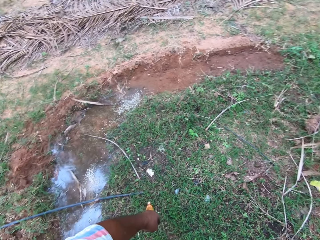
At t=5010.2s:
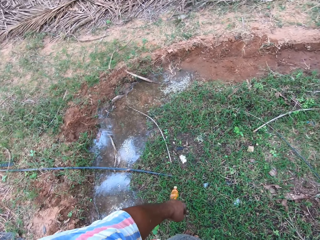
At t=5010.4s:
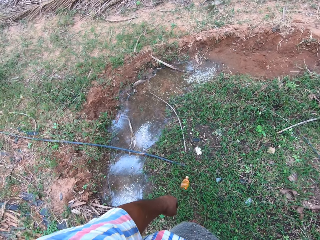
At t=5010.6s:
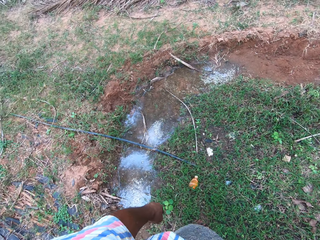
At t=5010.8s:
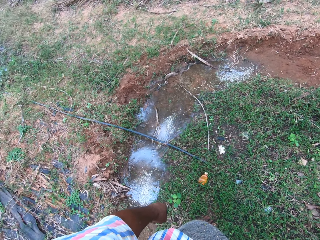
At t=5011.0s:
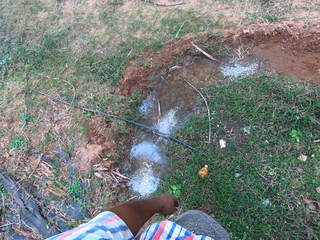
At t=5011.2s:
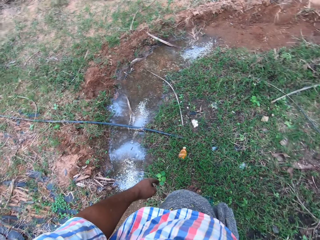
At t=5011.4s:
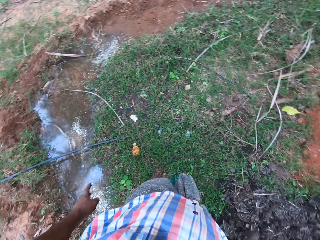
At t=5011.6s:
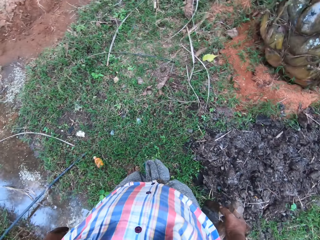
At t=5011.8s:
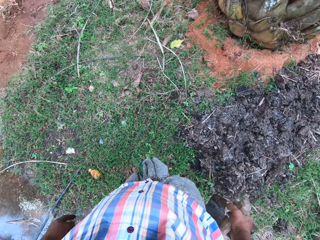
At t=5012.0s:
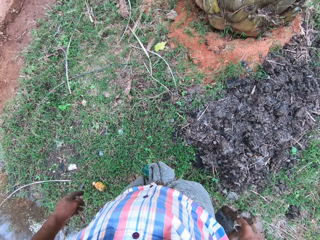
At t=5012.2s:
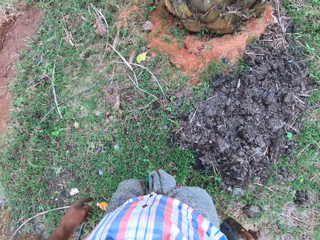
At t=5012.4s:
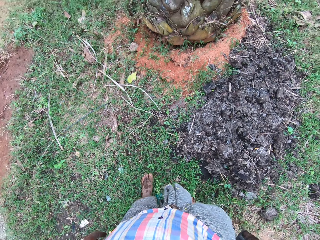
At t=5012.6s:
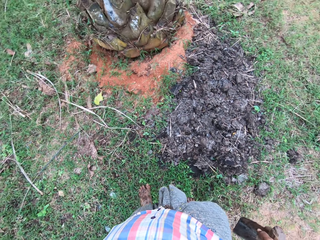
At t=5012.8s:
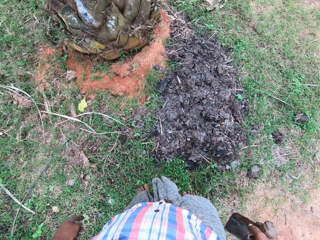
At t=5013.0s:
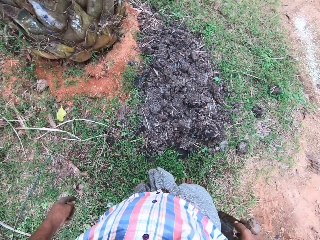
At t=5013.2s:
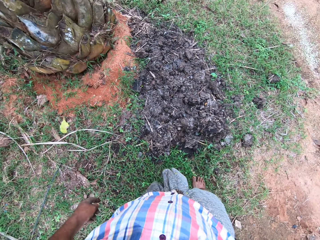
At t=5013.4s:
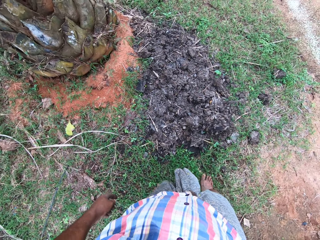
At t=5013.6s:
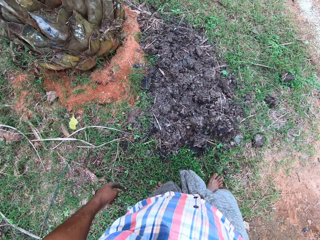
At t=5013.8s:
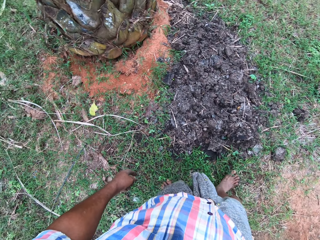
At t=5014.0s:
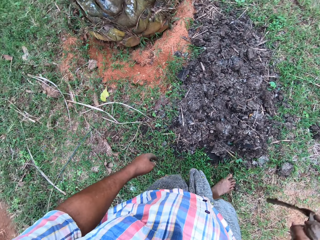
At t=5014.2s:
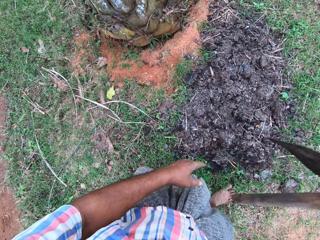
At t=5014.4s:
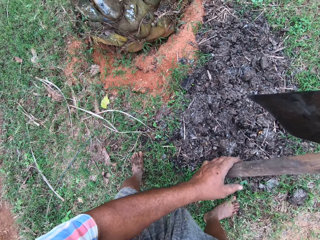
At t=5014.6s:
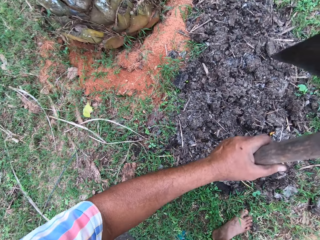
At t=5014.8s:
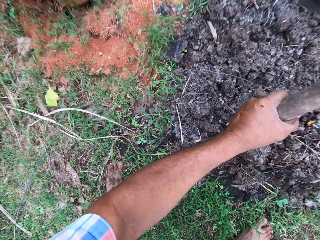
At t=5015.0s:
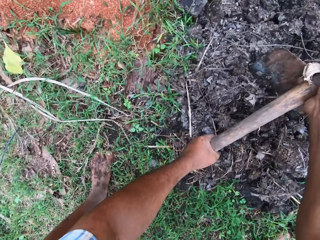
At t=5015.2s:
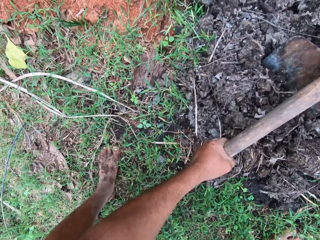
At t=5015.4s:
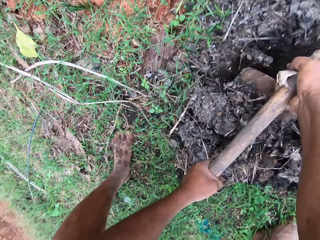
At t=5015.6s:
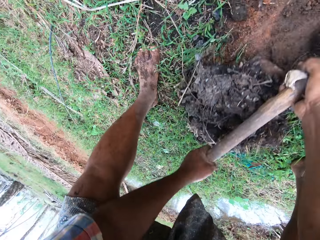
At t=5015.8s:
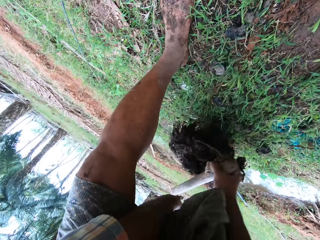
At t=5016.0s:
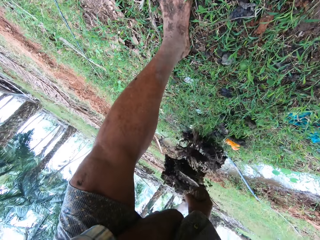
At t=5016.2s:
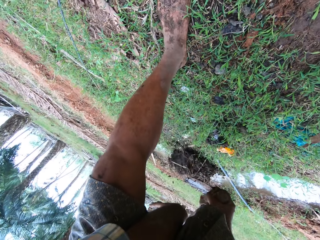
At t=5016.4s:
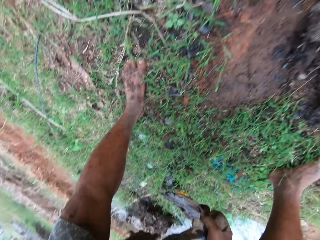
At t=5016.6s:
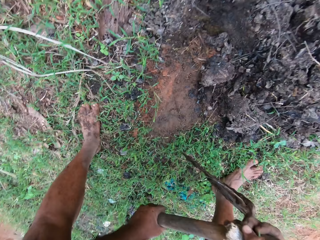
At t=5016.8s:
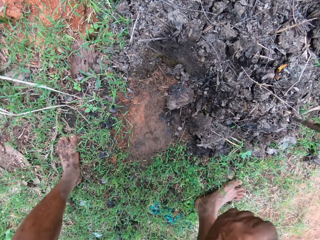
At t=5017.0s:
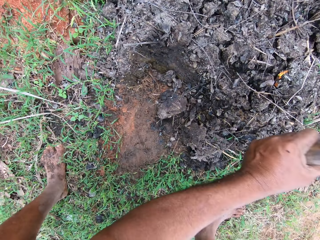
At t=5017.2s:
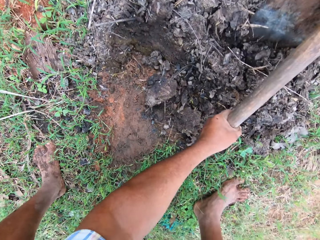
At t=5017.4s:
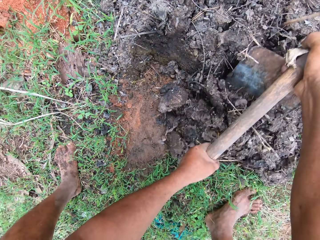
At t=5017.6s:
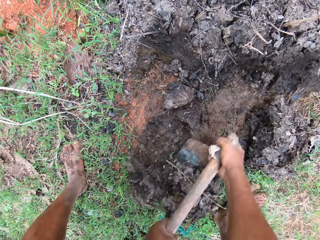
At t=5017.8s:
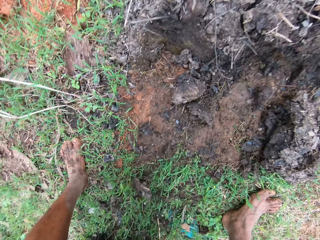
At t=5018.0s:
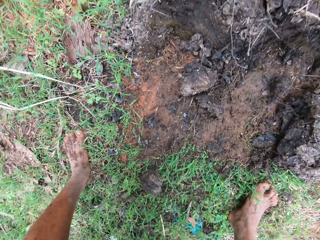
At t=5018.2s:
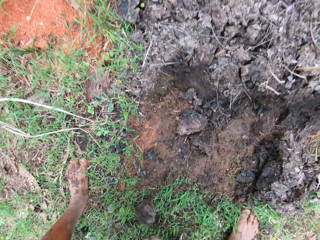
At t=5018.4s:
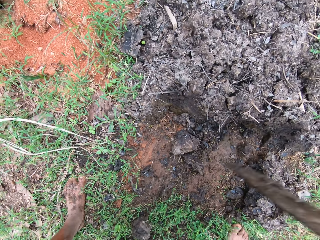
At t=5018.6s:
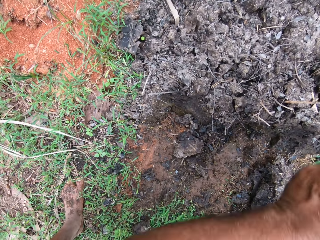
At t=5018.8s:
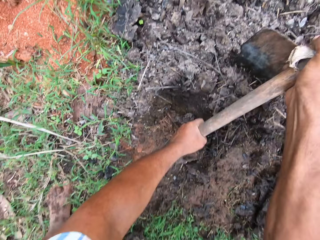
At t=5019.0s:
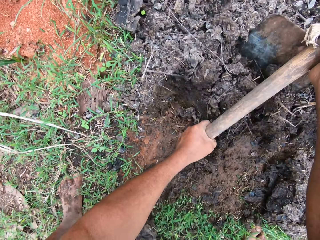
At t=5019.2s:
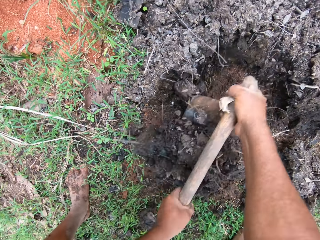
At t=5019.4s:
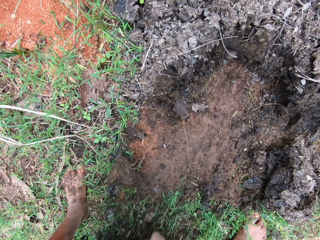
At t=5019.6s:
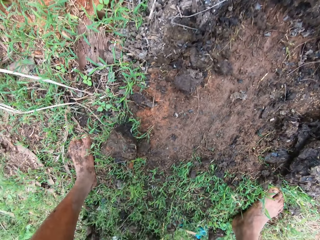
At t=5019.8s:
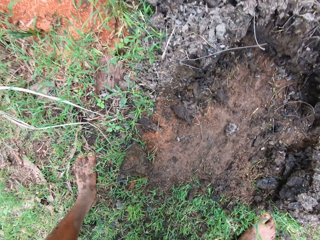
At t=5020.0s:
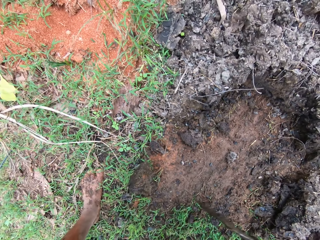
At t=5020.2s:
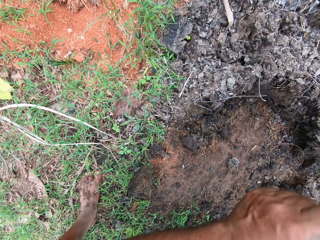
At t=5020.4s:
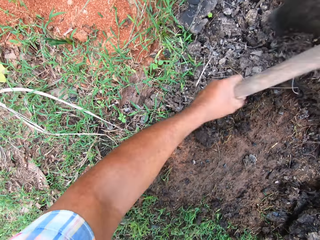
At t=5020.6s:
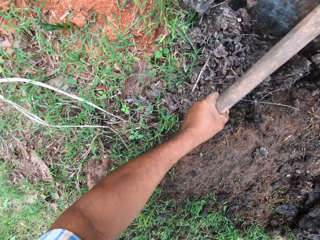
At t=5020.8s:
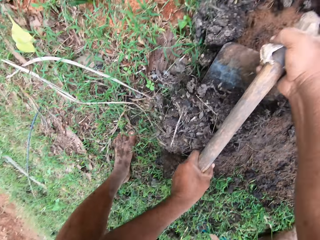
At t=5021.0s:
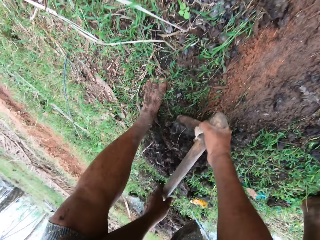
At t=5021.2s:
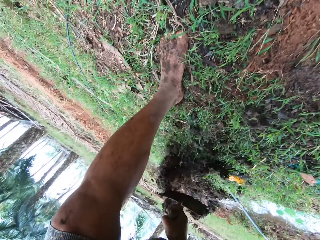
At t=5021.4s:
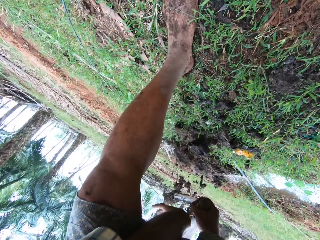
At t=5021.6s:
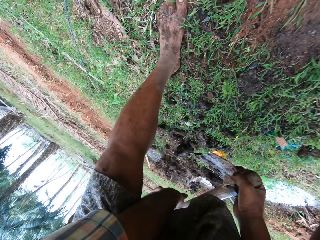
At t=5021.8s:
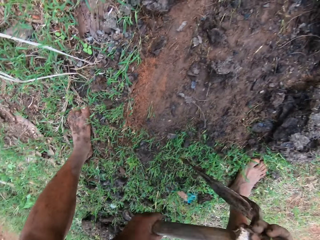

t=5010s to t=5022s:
The camera wearer hoes the farm land with the hoe in his hands. He moves the manure with the hoe.

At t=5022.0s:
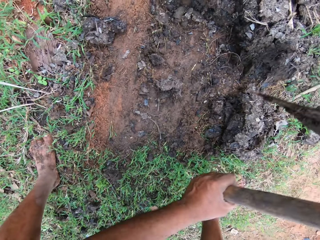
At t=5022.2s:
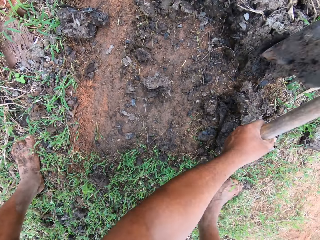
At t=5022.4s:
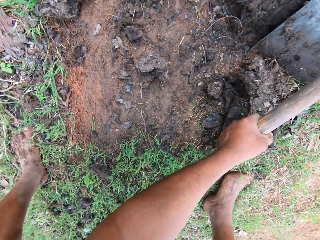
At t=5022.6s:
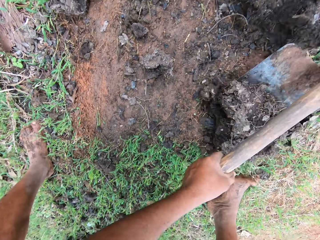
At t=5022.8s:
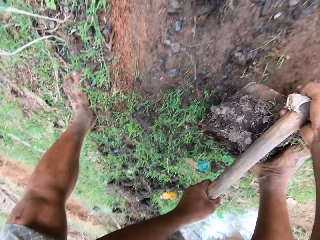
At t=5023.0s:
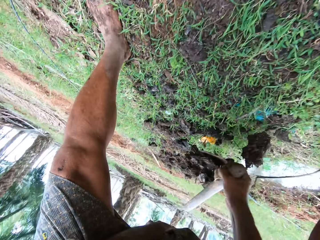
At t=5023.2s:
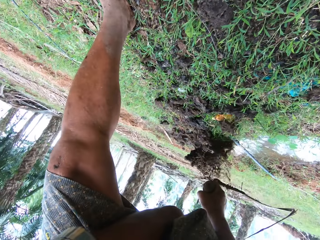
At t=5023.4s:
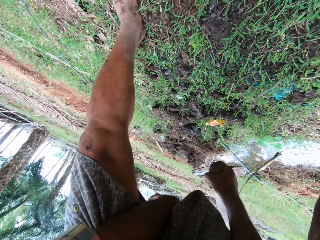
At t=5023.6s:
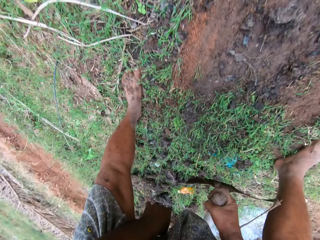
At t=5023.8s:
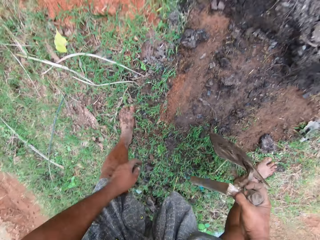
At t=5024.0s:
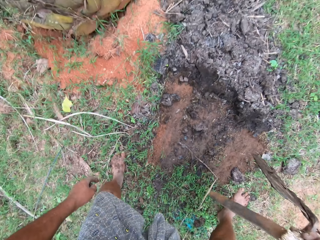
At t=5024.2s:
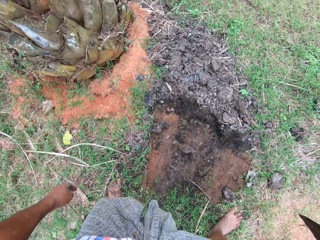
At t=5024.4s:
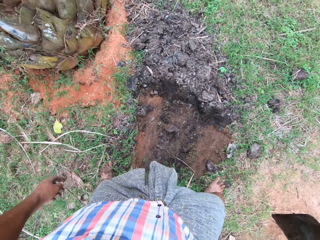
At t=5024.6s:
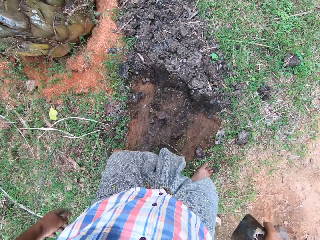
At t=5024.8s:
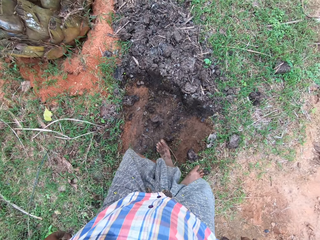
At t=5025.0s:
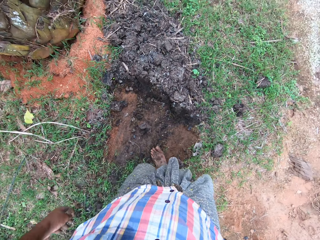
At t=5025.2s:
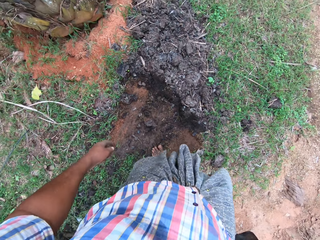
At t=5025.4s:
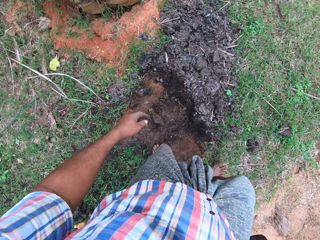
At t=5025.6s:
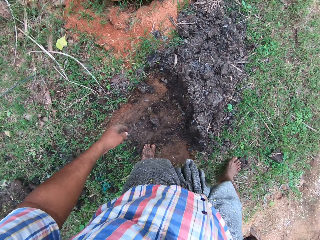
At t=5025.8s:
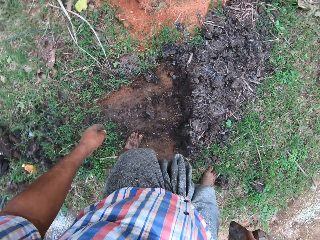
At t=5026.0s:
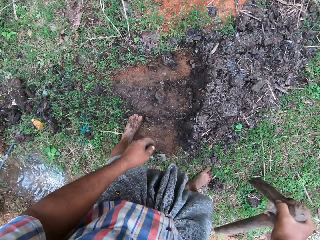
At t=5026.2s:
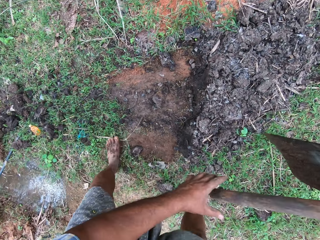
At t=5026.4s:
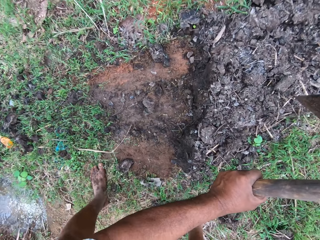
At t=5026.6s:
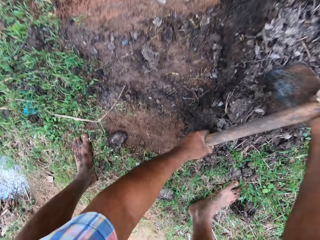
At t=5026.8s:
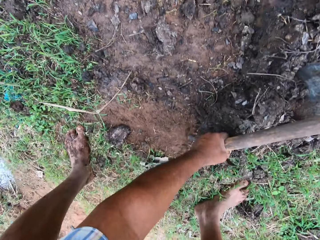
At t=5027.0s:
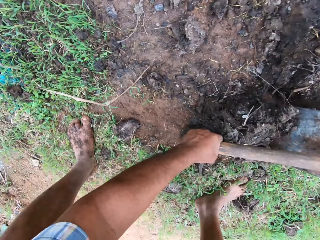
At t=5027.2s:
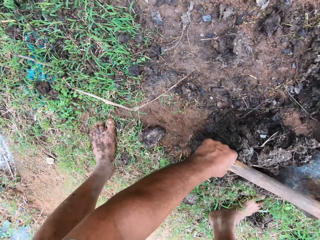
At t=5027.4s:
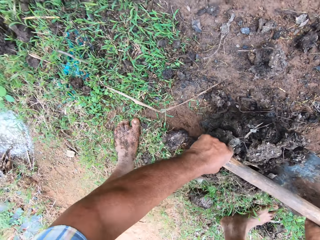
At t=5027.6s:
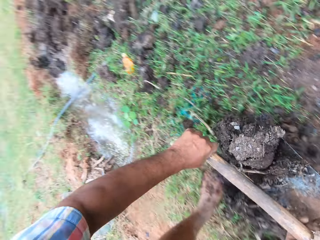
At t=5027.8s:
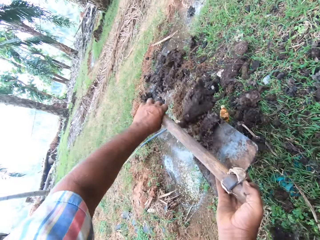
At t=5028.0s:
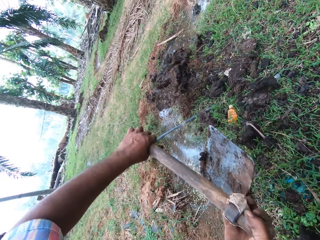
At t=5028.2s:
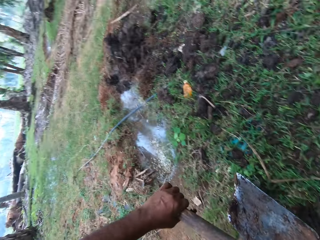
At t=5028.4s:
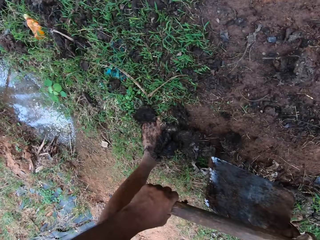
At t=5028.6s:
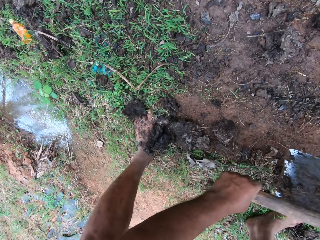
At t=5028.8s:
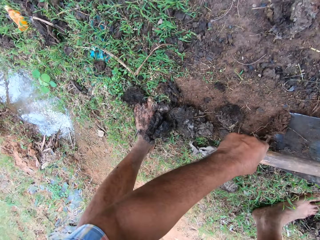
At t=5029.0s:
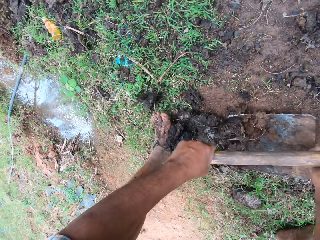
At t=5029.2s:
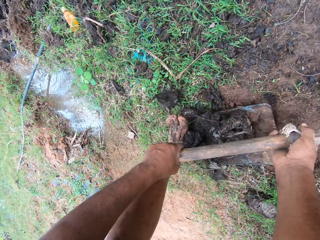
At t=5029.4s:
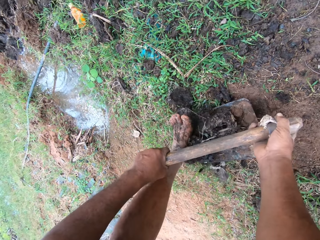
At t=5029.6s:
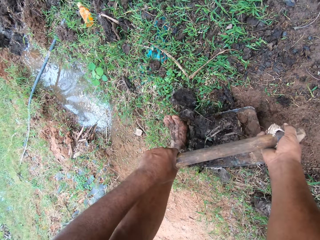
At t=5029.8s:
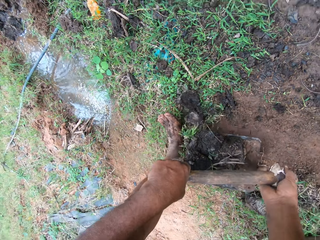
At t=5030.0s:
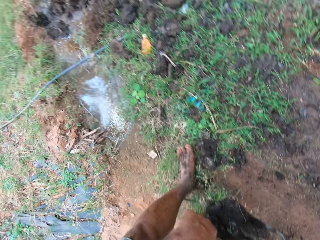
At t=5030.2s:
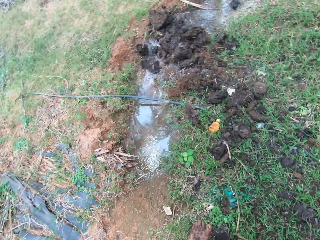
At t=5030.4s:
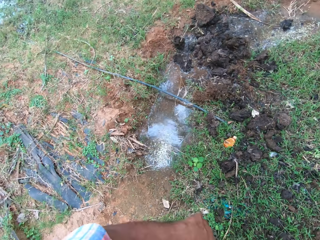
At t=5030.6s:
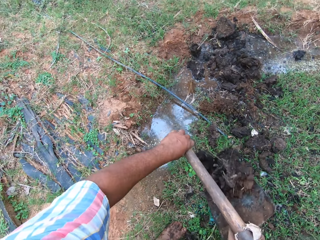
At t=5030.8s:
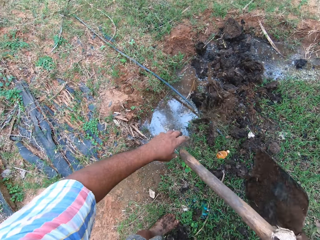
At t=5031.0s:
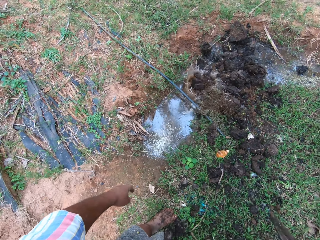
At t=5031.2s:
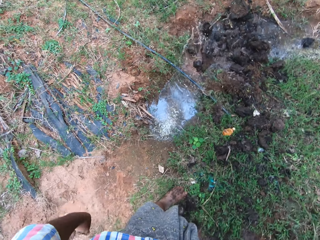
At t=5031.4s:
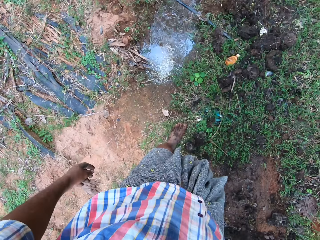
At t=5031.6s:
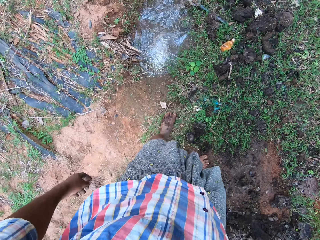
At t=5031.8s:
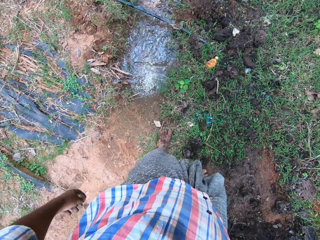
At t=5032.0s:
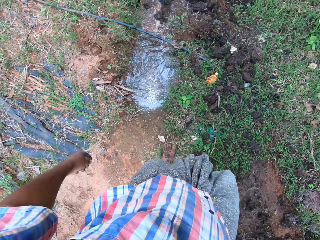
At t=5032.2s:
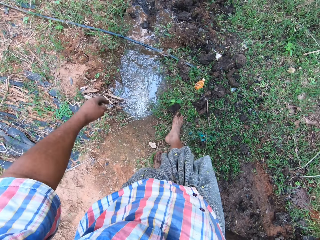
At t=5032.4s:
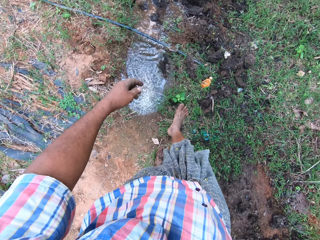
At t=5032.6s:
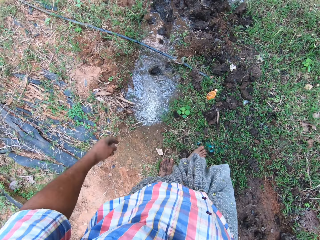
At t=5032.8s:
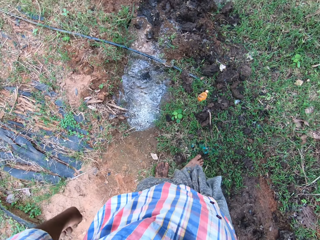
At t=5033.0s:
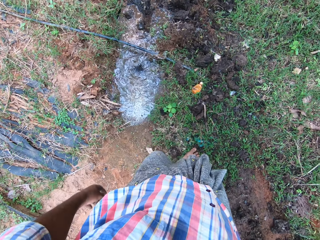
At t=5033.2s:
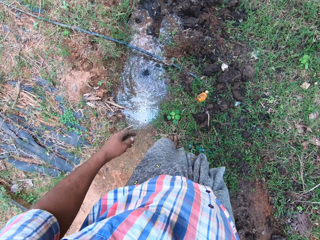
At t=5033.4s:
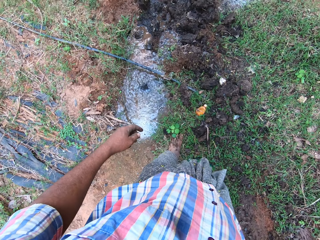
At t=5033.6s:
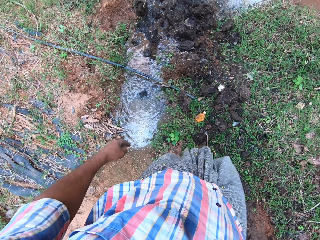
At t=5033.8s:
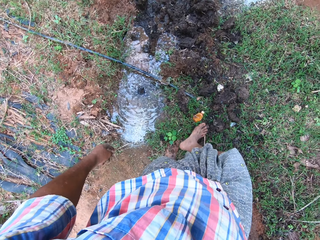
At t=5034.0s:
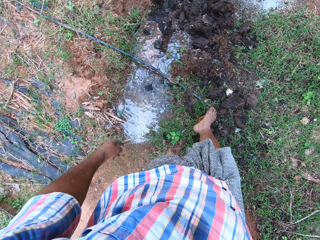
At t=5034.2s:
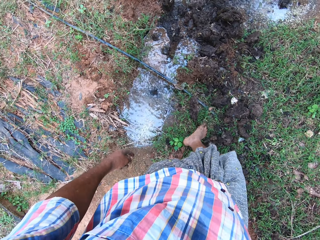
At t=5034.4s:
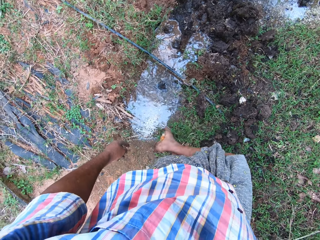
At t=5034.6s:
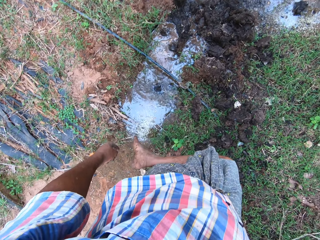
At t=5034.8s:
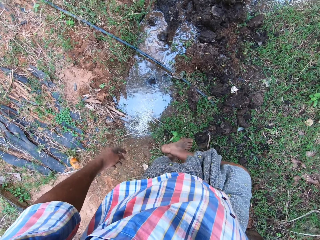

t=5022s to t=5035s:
The camera wearer walks around the garden. They move the manure with a hoe. They move the manure with a leg.
